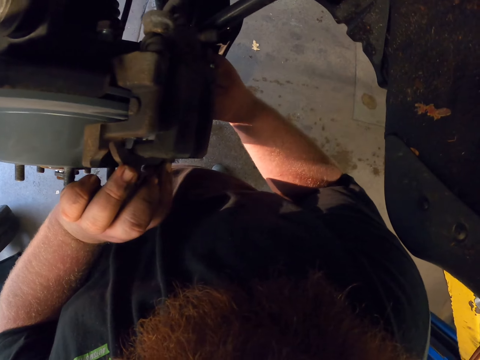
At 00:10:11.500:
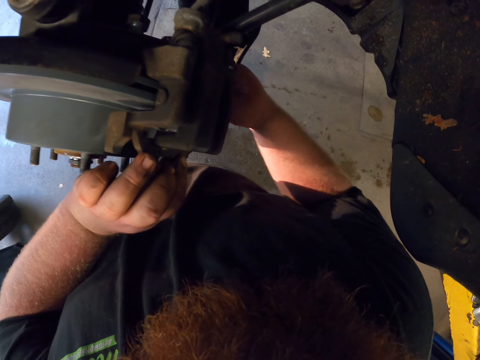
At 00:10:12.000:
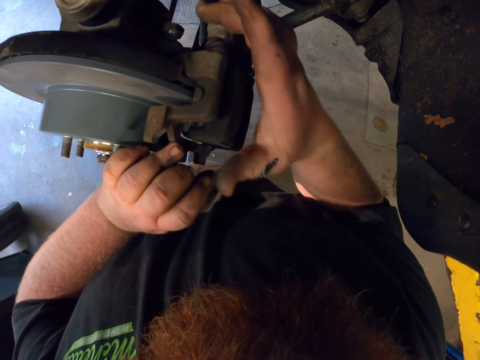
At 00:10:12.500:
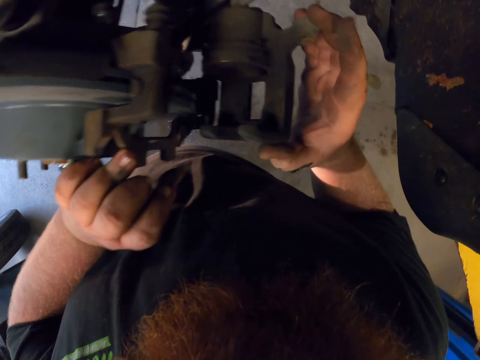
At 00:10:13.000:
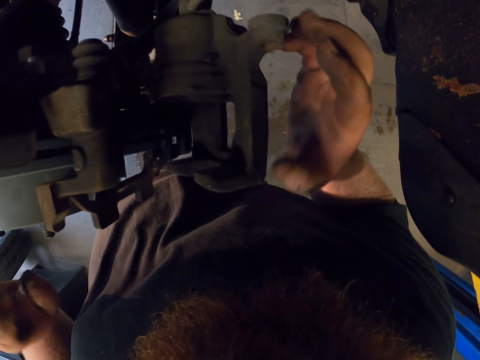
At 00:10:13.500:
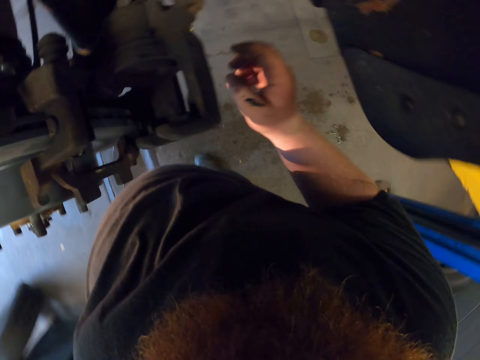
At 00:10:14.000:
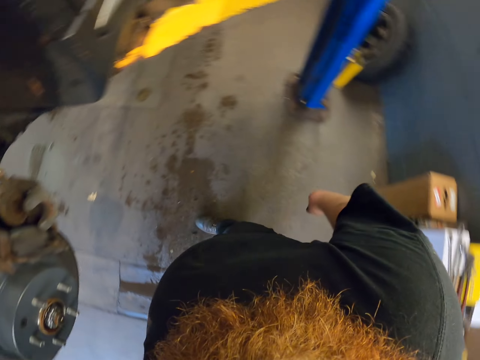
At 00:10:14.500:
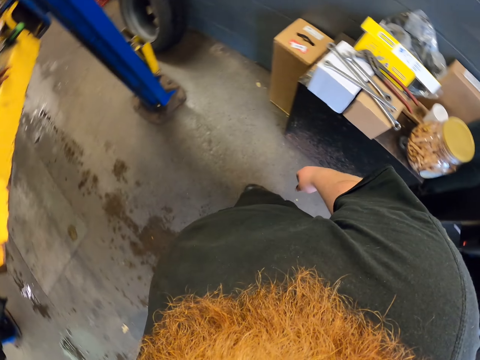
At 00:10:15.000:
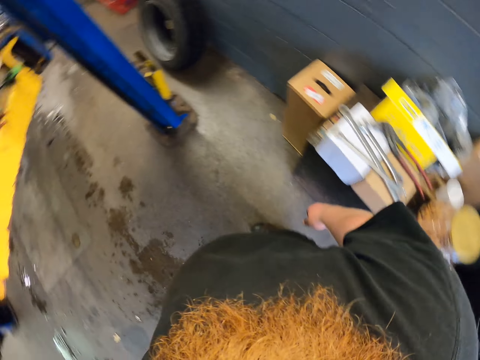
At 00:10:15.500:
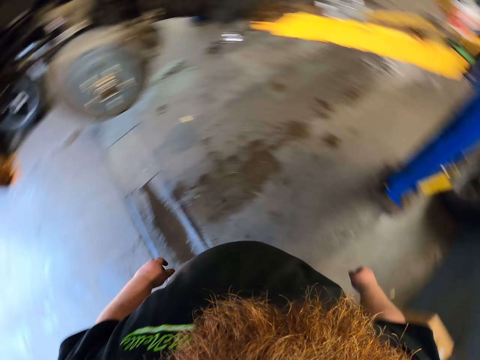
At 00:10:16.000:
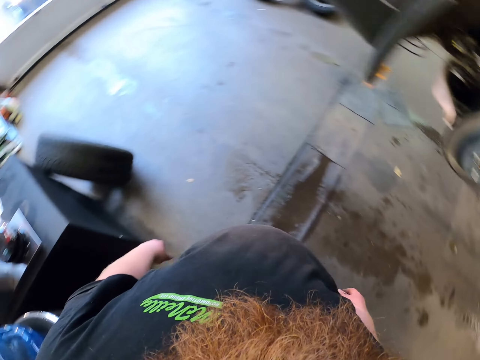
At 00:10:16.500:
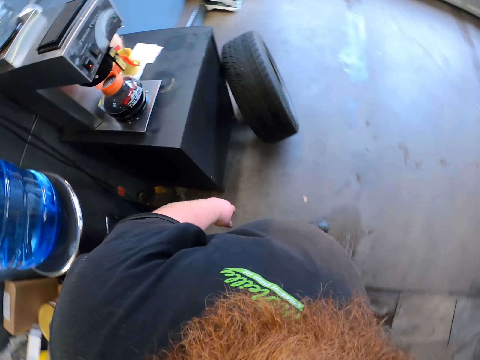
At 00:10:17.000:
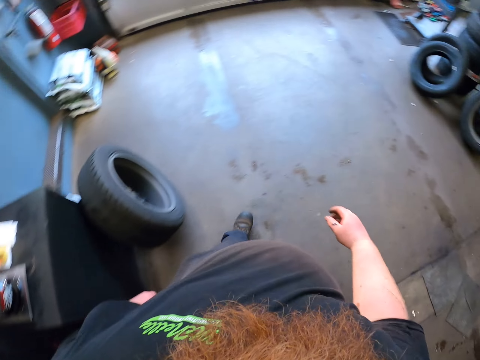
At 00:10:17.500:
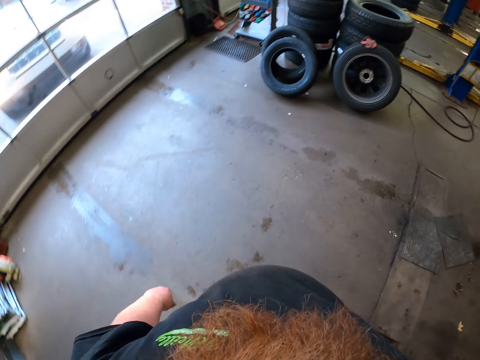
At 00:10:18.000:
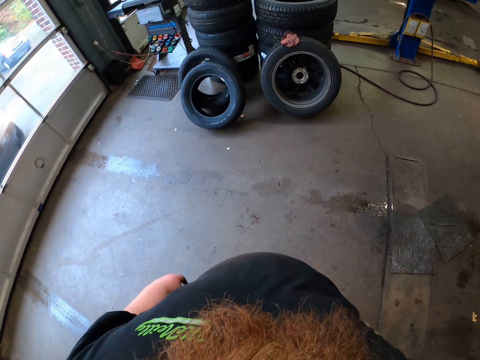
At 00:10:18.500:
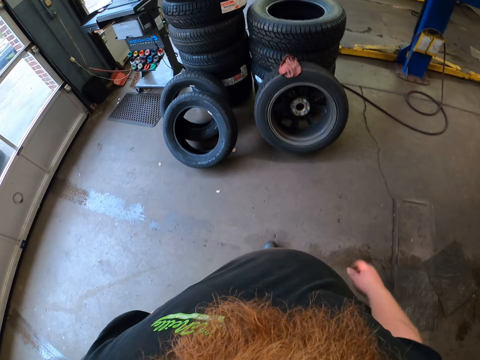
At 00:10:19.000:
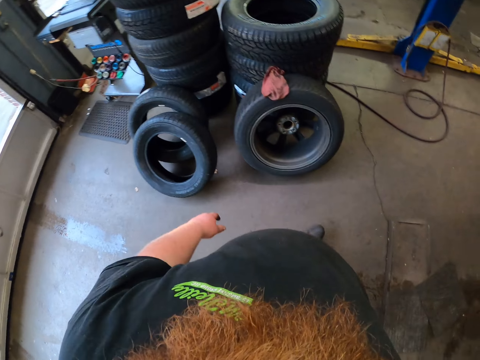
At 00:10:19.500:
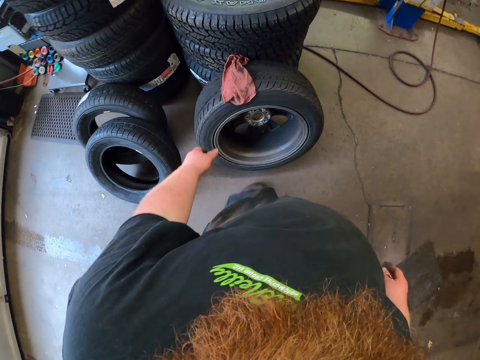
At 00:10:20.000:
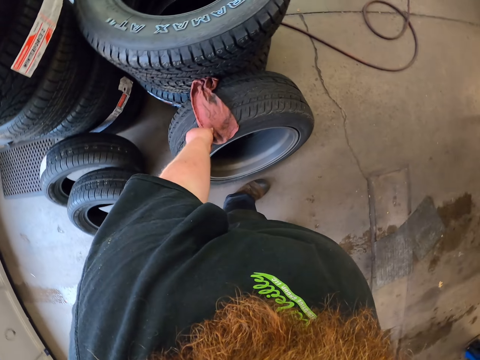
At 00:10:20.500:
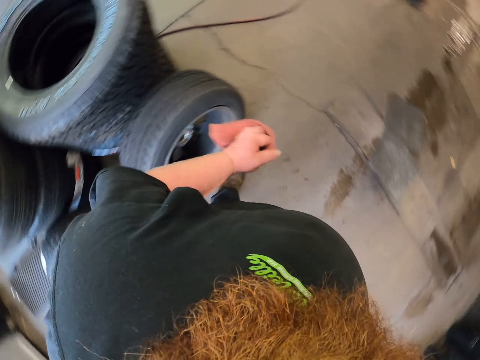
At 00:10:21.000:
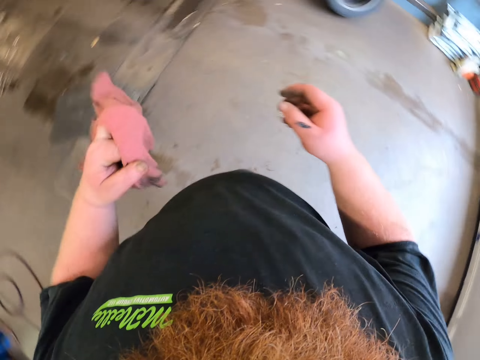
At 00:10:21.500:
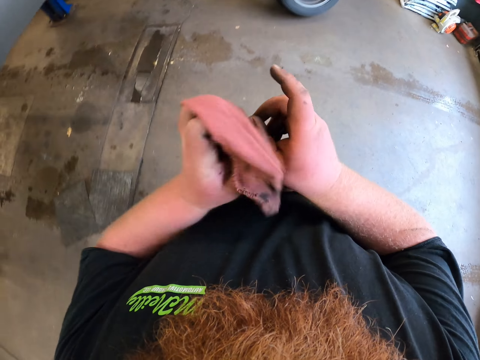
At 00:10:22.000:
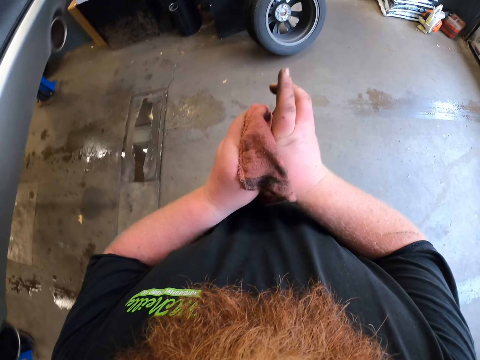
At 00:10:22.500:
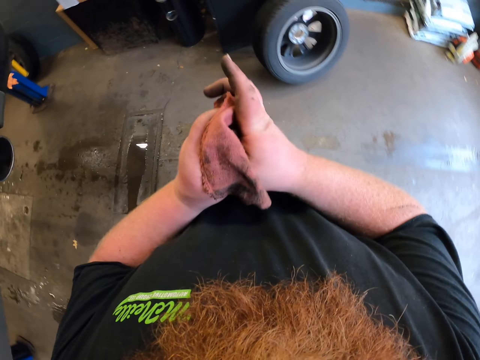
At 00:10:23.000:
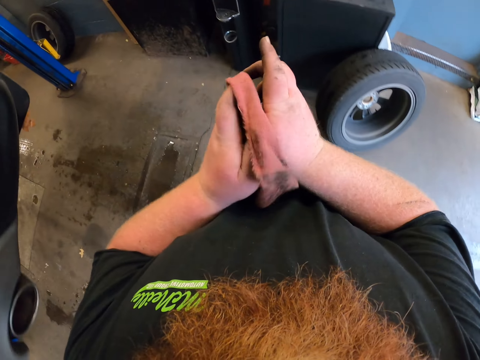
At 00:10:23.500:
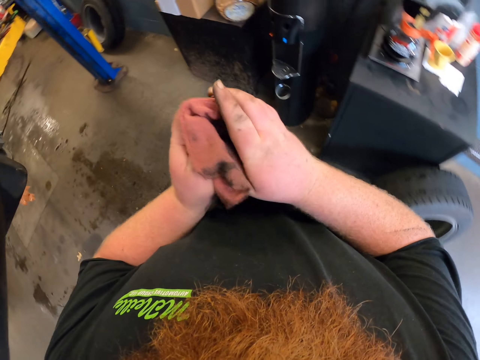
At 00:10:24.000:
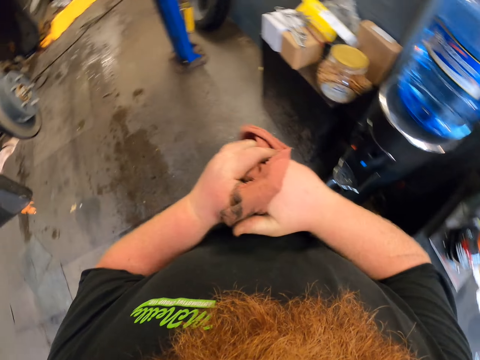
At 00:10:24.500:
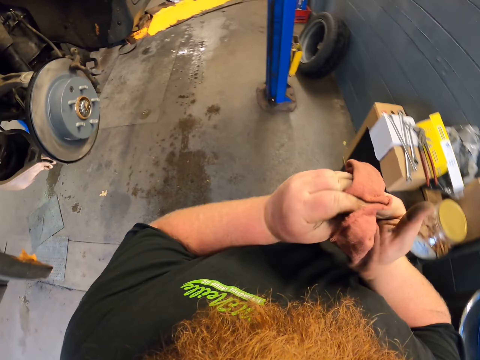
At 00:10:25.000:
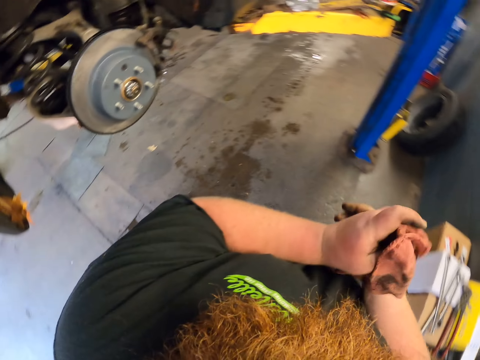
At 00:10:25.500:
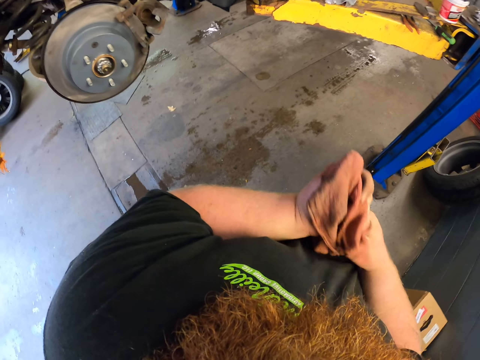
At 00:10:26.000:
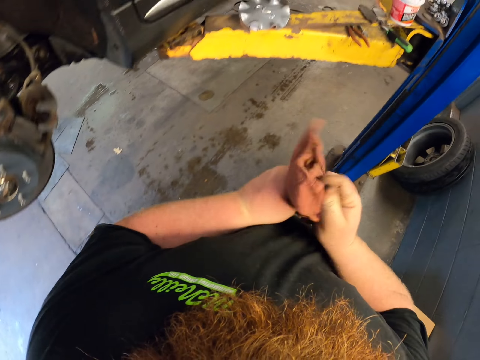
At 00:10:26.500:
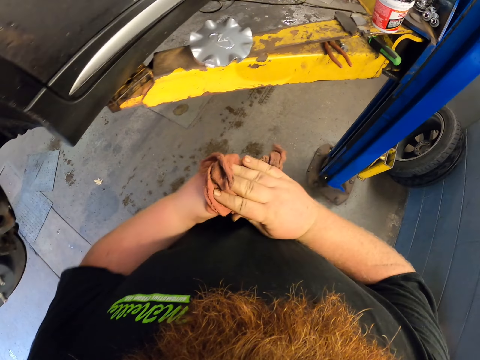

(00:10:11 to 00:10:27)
The camera wearer adjusts the caliper plate. They open the piston housing. They walk in the garage. They look around. They pick up the cloth. They clean the hand with the cloth. They walk in the garage again.

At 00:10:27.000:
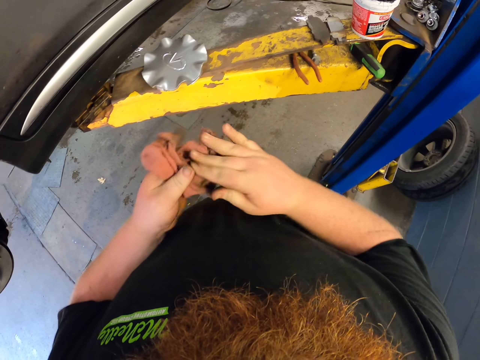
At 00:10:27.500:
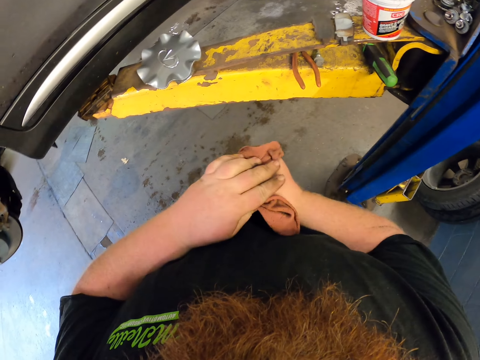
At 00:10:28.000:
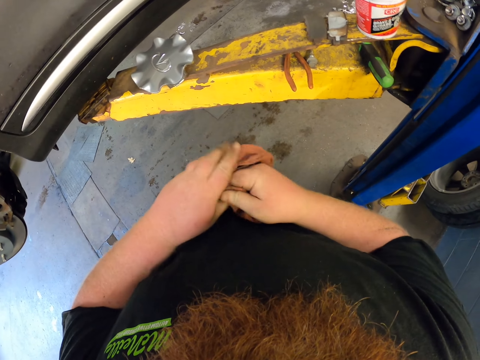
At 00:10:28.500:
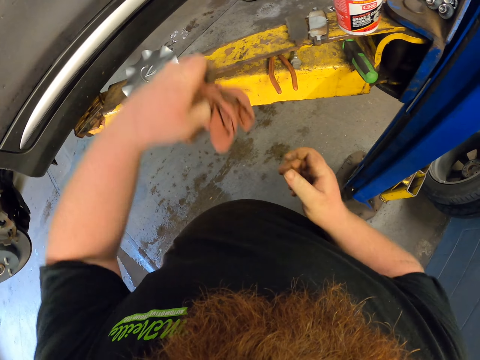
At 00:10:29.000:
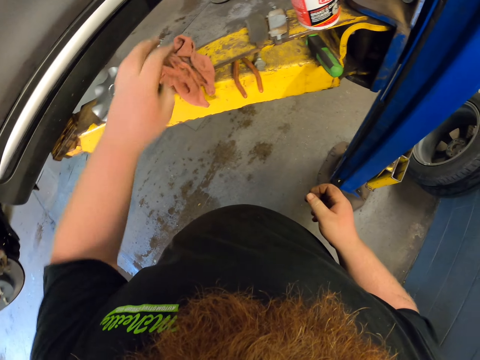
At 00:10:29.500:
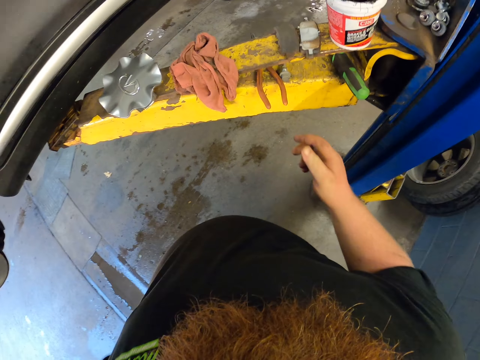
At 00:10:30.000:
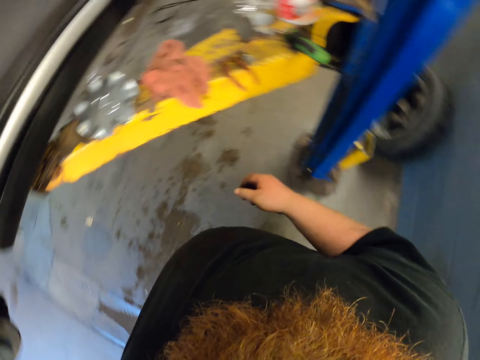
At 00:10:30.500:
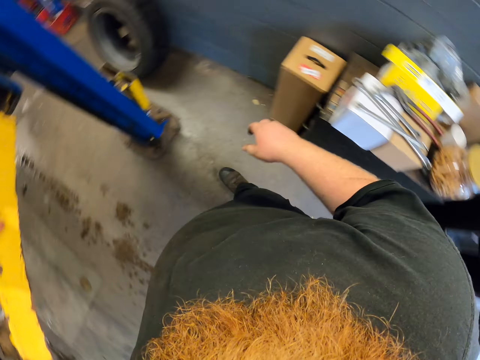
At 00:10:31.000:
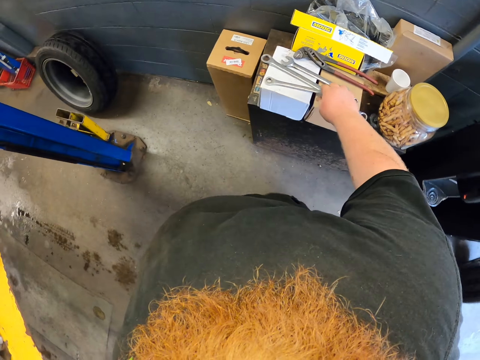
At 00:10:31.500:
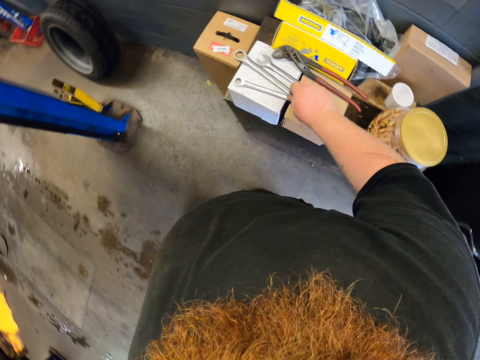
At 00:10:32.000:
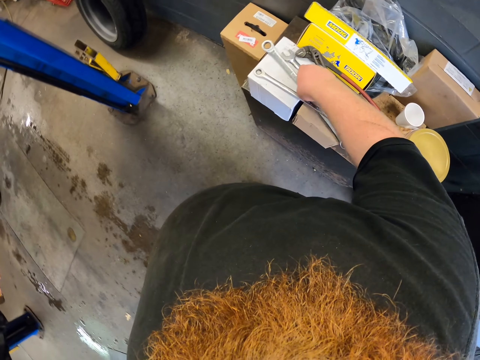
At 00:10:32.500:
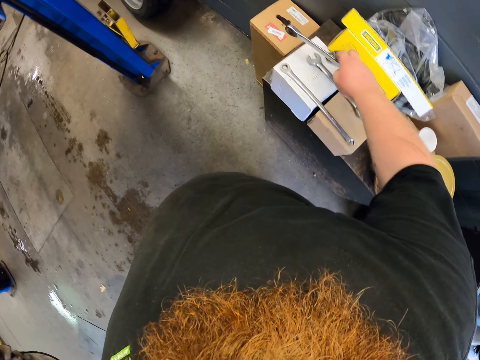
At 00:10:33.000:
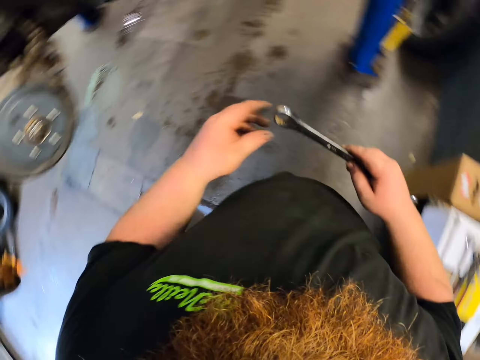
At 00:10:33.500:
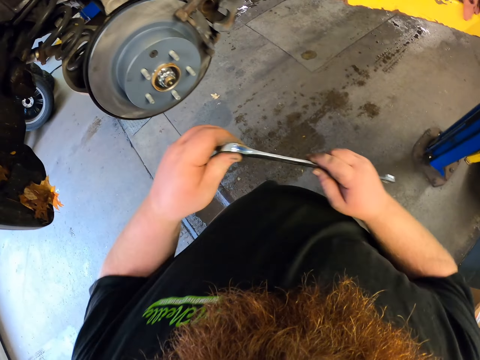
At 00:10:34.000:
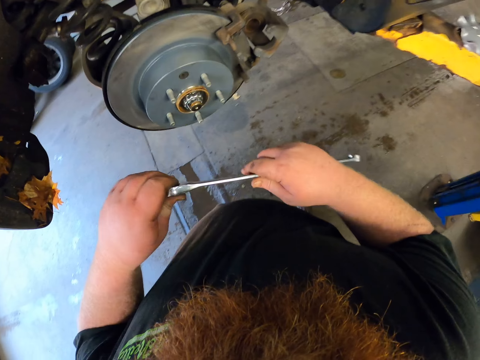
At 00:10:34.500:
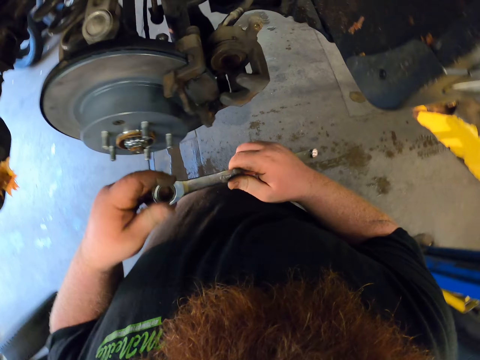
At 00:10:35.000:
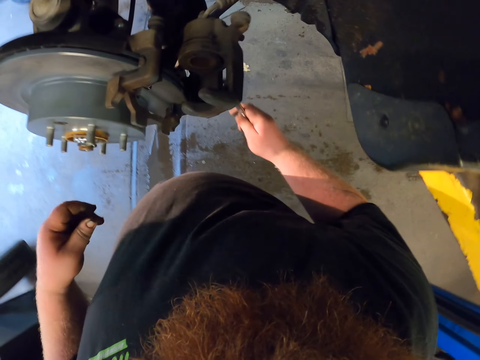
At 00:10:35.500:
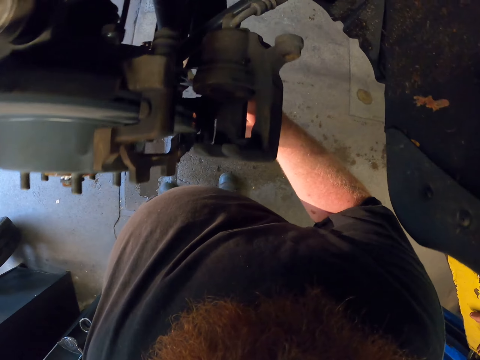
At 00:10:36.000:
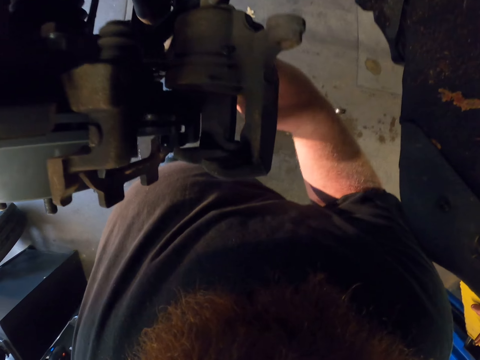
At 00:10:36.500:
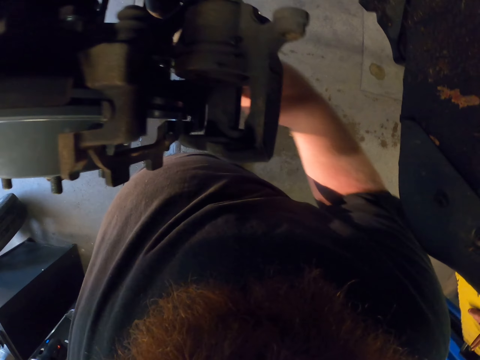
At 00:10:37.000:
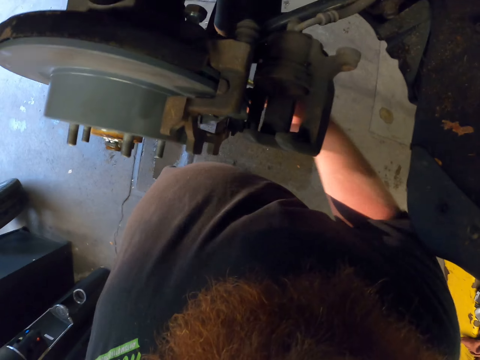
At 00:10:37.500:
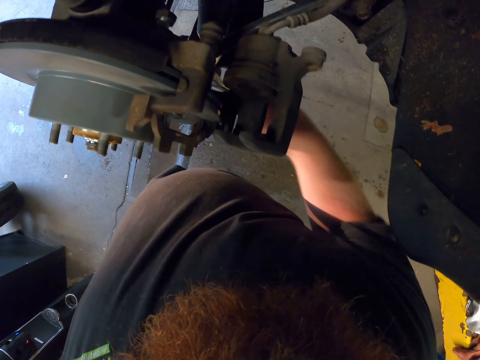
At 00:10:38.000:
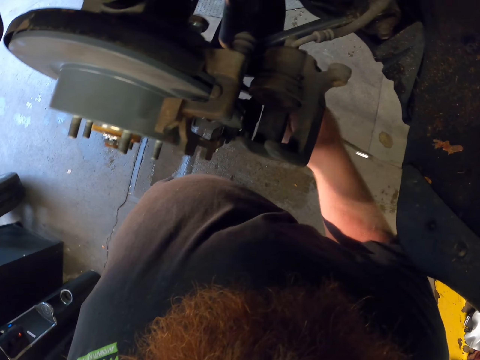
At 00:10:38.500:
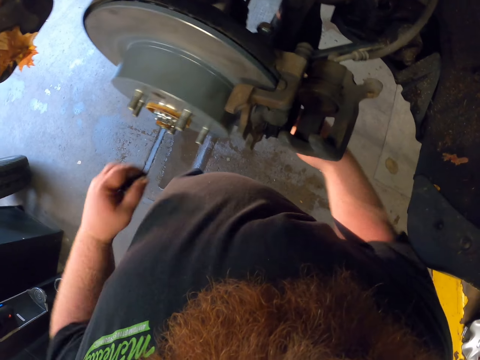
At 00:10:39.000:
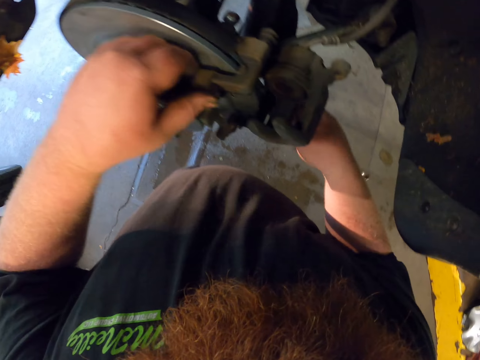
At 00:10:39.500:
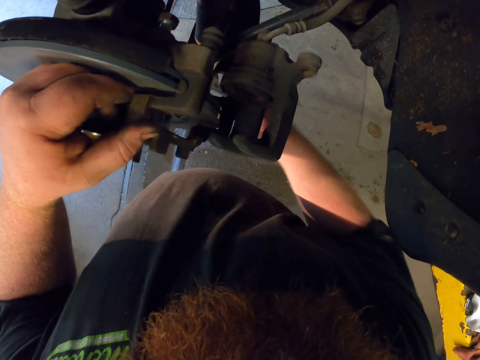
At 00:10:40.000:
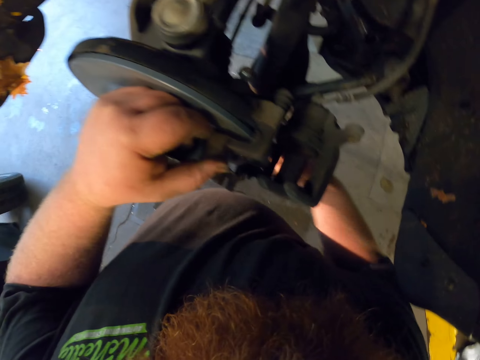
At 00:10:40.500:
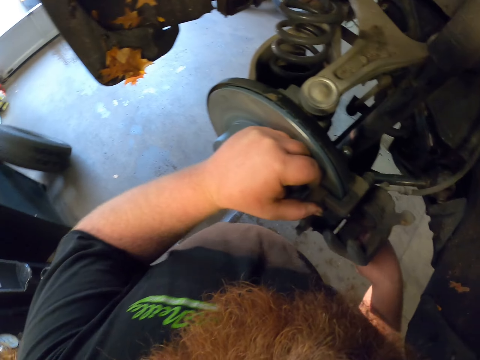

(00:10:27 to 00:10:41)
The camera wearer places the cloth on the vehicle lift. They pick up the wrench. They tighten the bolt with the wrench.
